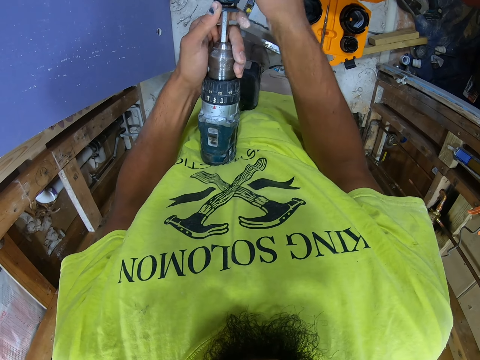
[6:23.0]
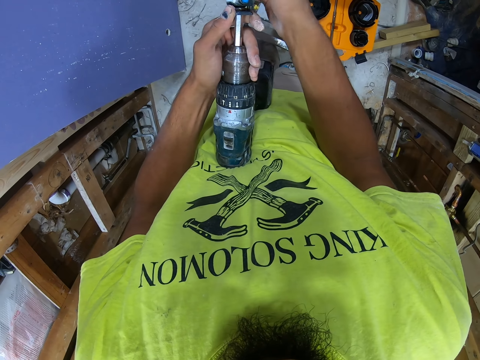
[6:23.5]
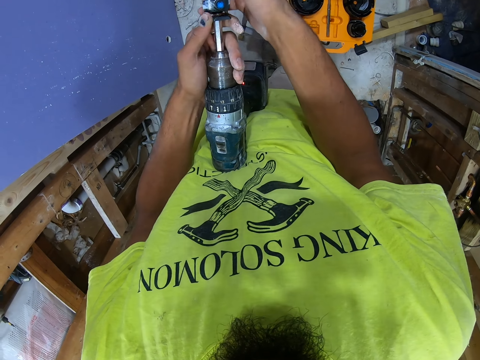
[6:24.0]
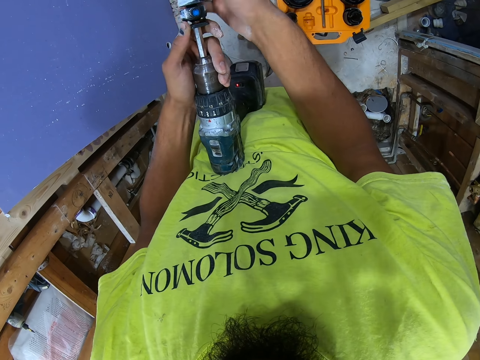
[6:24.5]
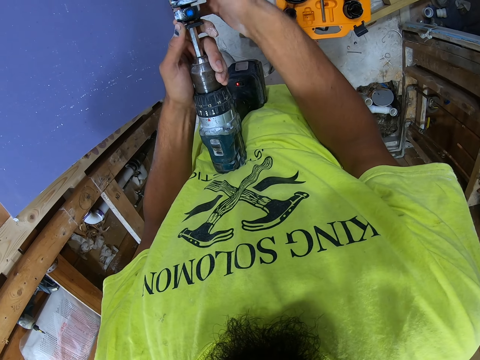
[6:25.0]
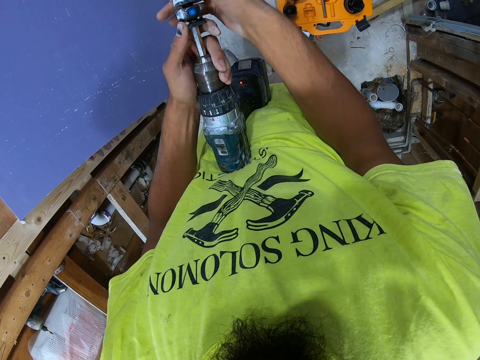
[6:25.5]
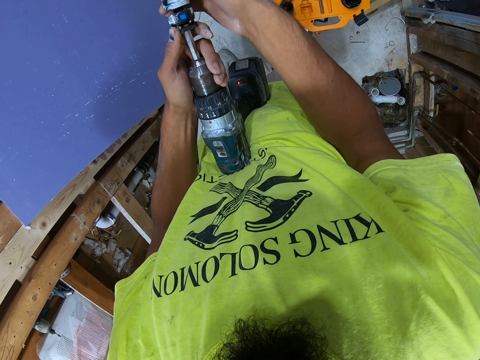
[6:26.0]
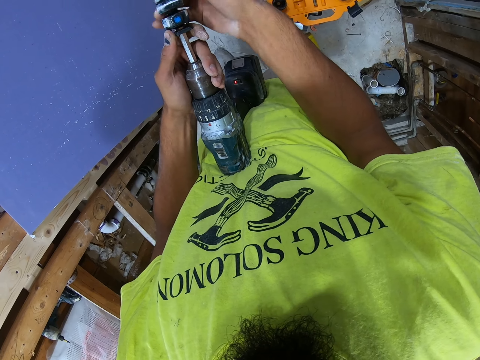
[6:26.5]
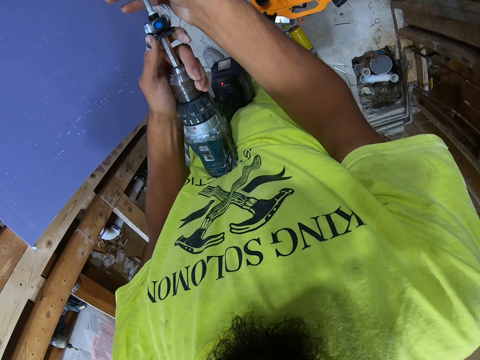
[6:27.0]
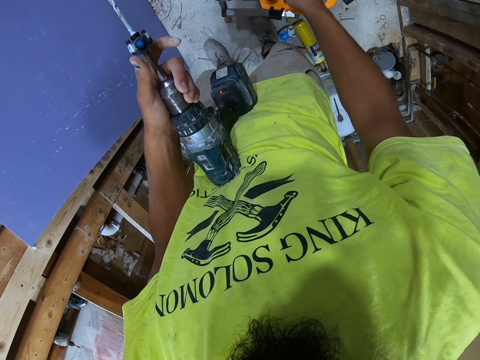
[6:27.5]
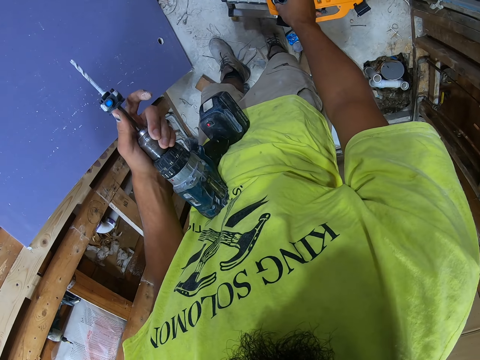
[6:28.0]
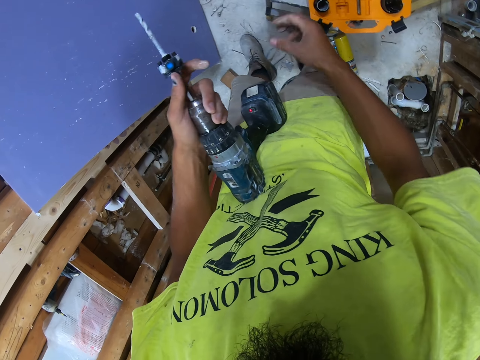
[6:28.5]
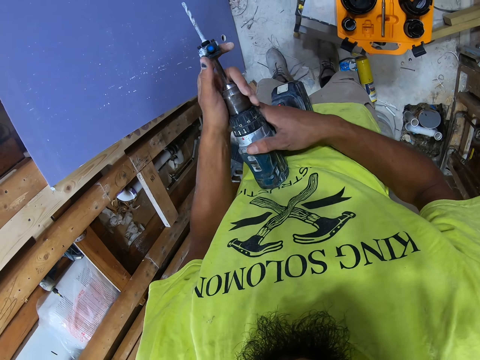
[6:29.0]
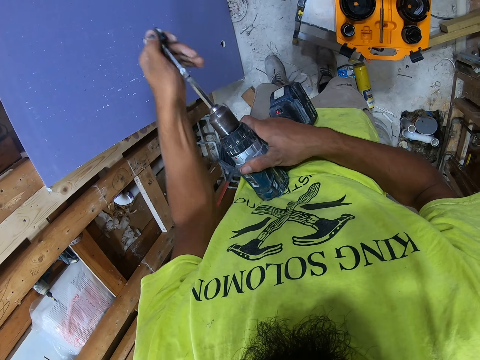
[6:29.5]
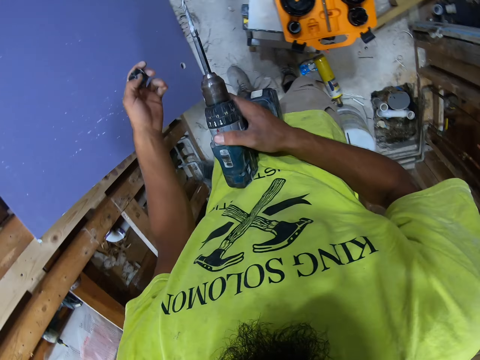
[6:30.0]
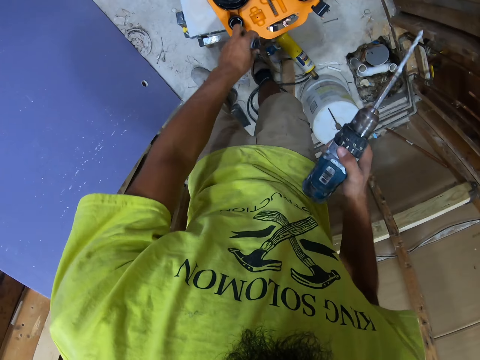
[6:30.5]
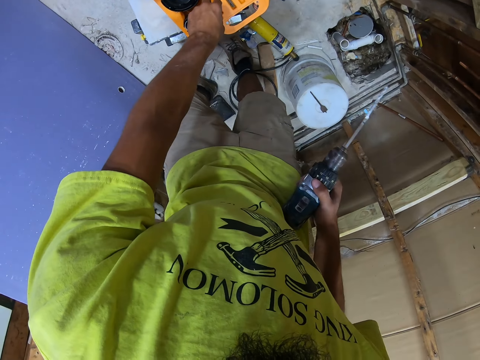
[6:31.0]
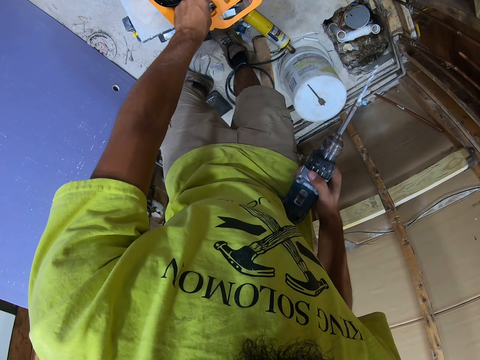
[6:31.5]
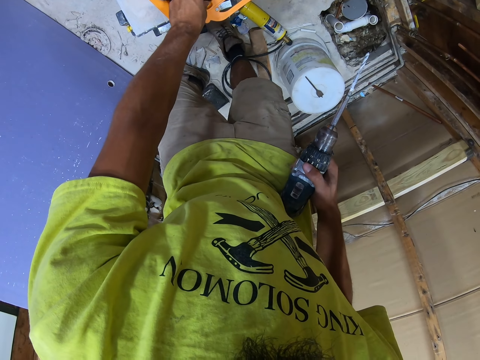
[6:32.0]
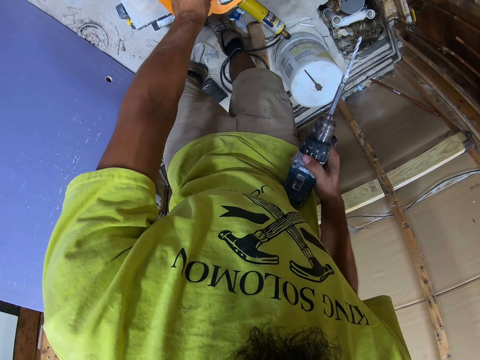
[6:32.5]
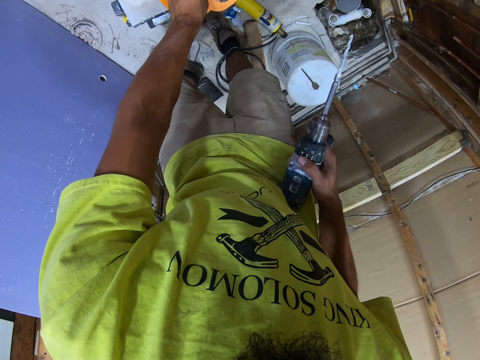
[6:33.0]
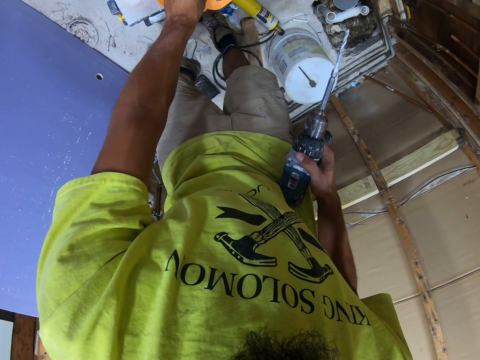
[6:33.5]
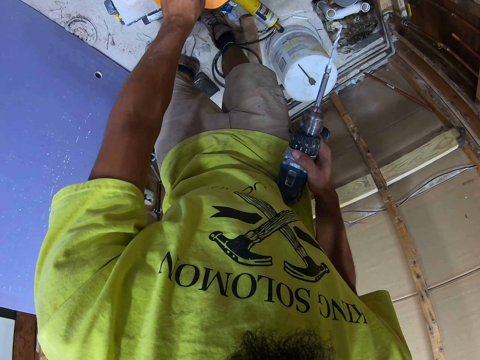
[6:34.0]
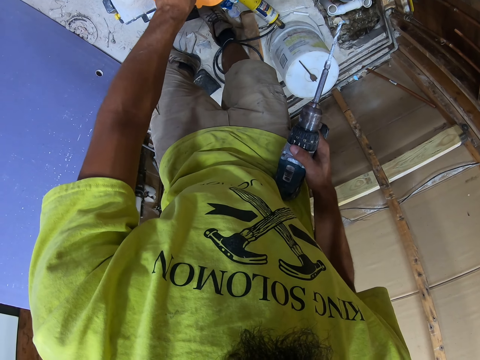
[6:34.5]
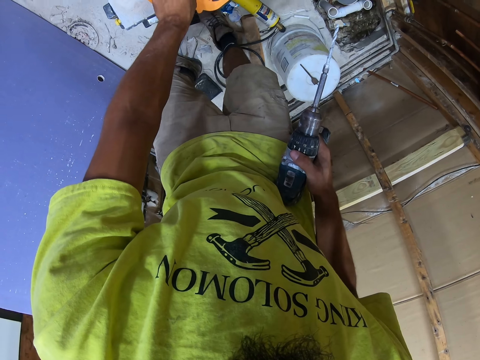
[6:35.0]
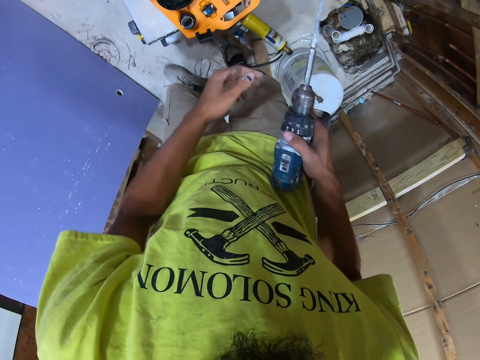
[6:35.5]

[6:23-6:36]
The camera wearer removes the plastic pipe tube. They put the plastic pipe tube in the toolbox. They remove another small tube pipe from the soldering gun. They put the small plastic tube pipe in the toolbox. They arrange the toolbox.

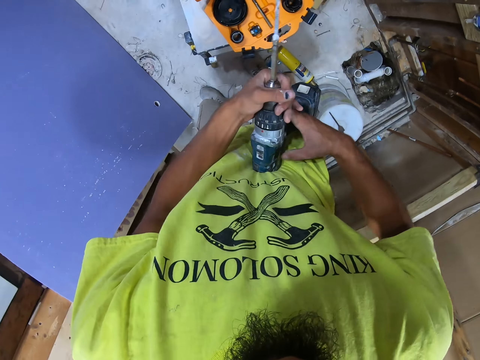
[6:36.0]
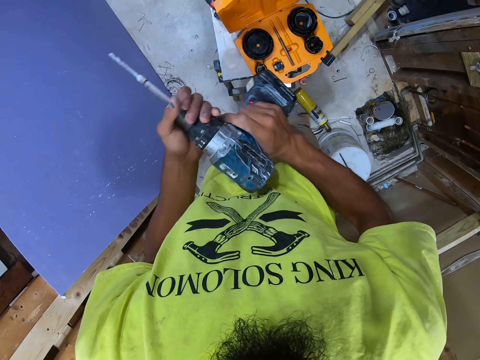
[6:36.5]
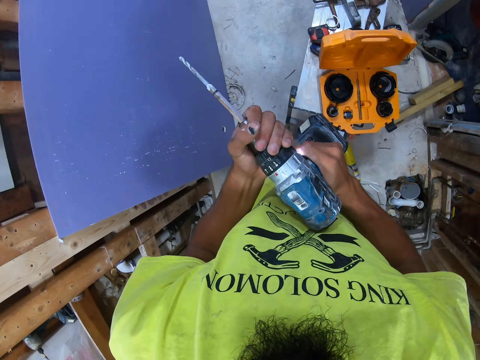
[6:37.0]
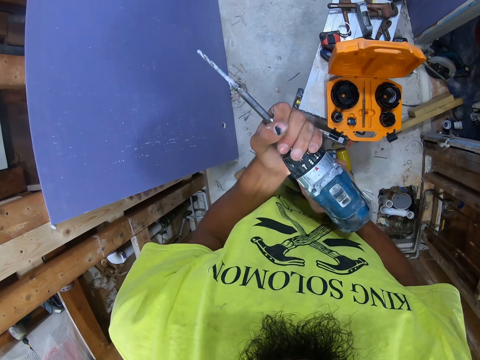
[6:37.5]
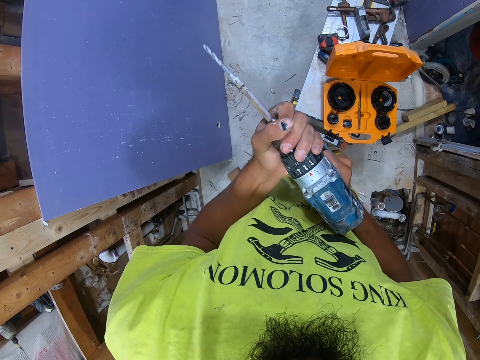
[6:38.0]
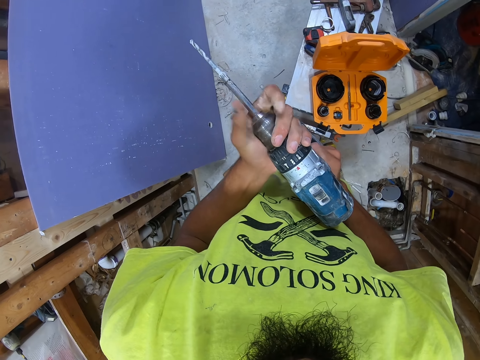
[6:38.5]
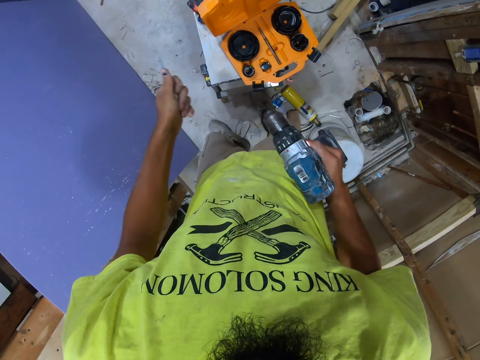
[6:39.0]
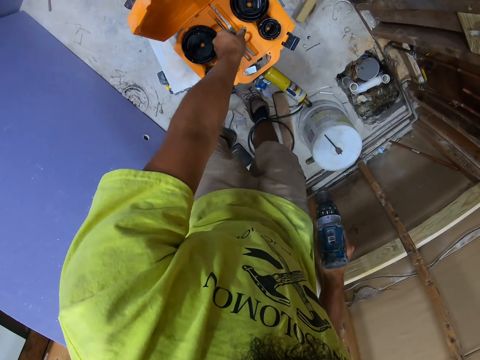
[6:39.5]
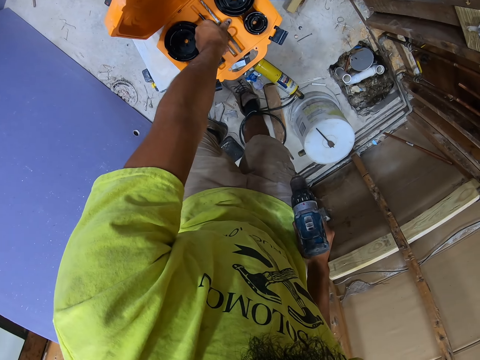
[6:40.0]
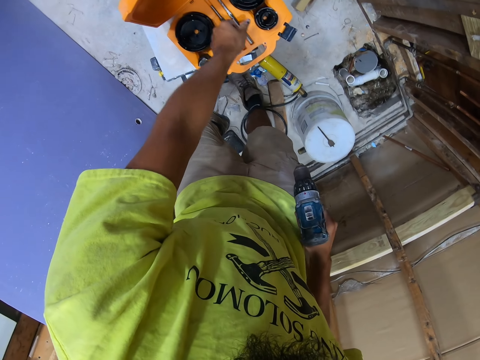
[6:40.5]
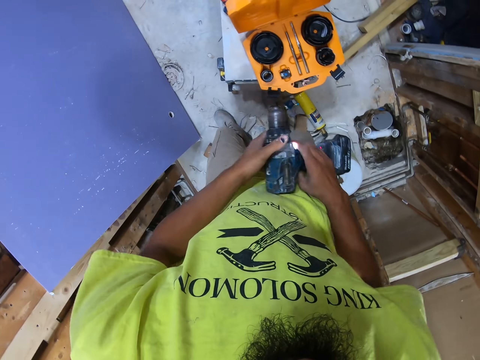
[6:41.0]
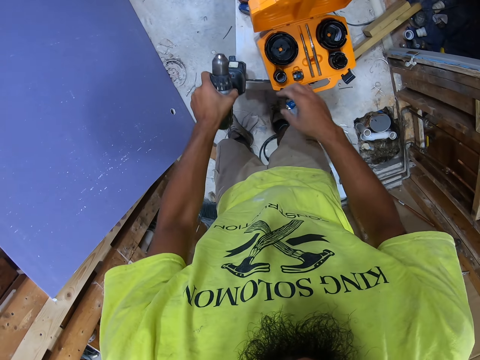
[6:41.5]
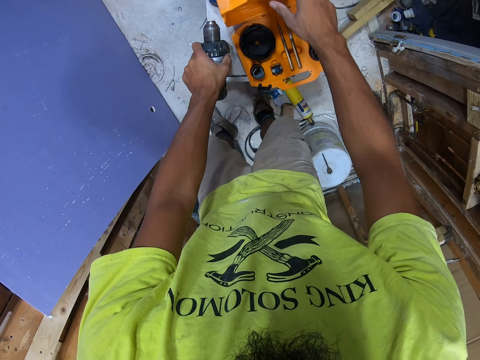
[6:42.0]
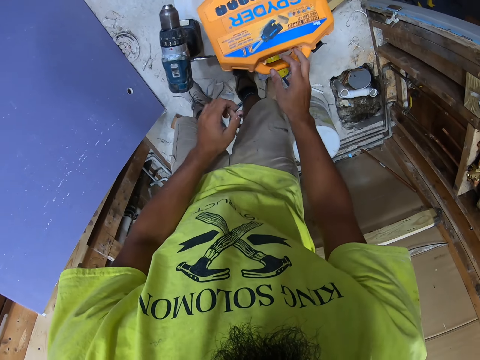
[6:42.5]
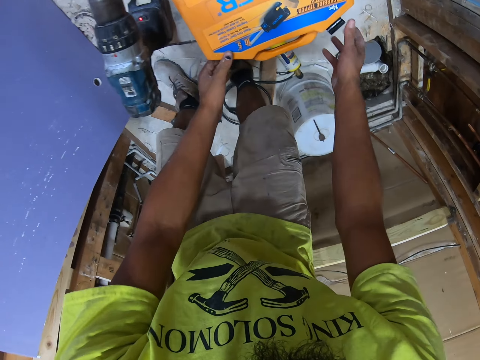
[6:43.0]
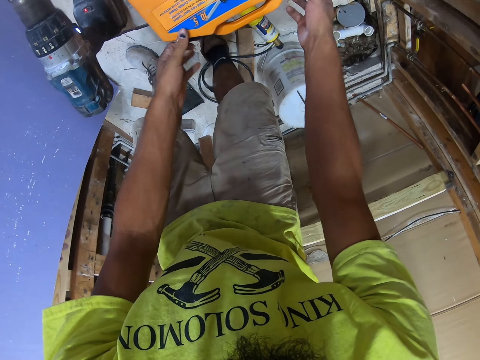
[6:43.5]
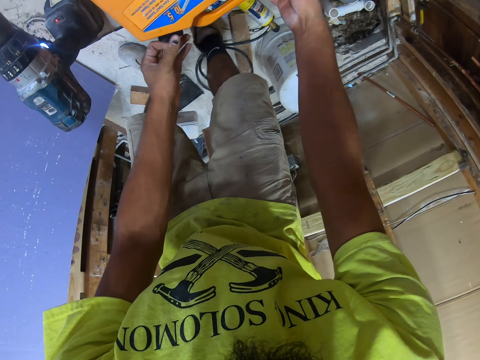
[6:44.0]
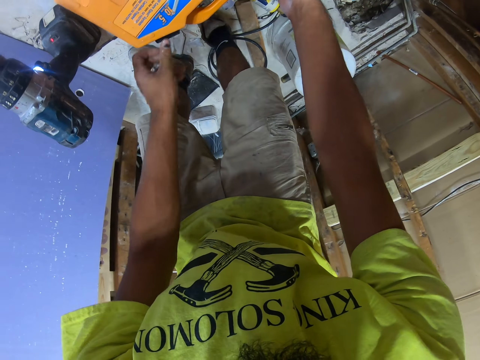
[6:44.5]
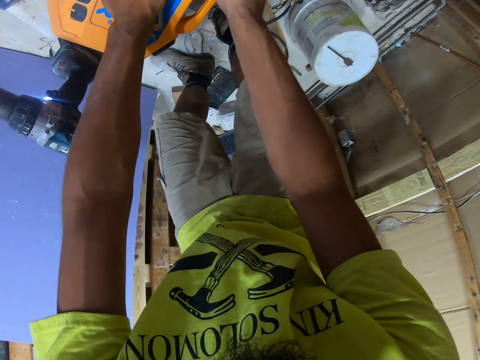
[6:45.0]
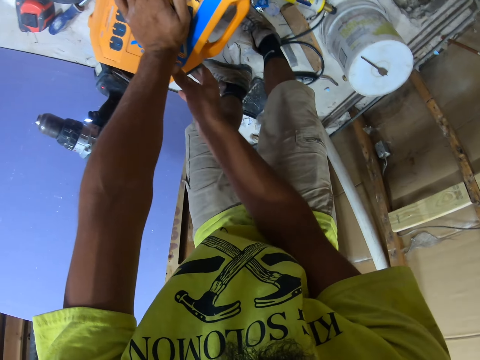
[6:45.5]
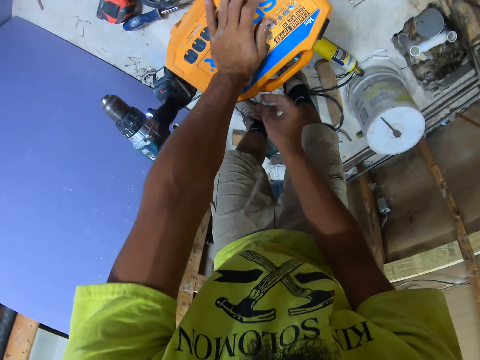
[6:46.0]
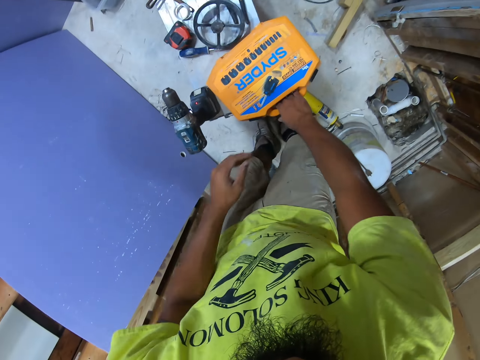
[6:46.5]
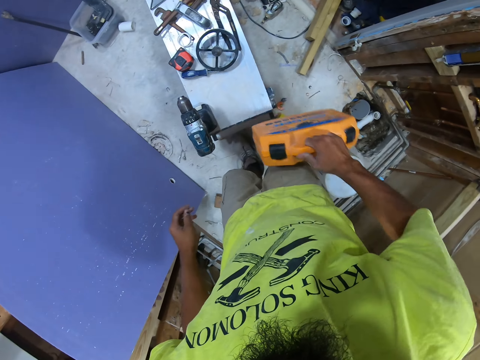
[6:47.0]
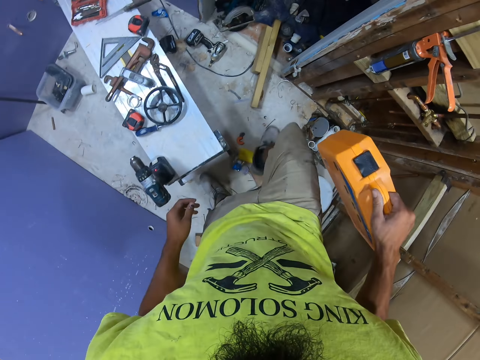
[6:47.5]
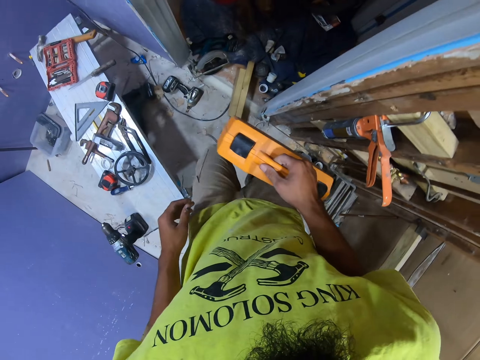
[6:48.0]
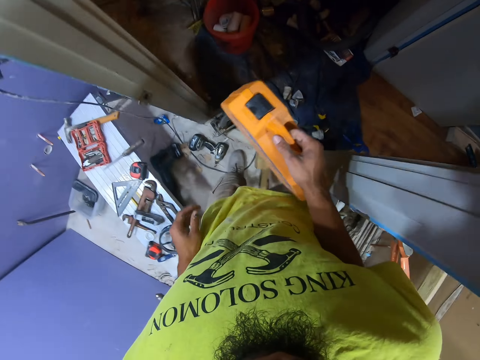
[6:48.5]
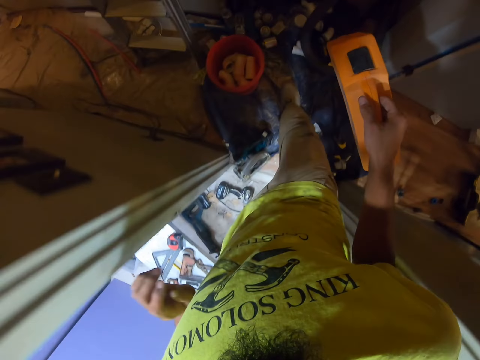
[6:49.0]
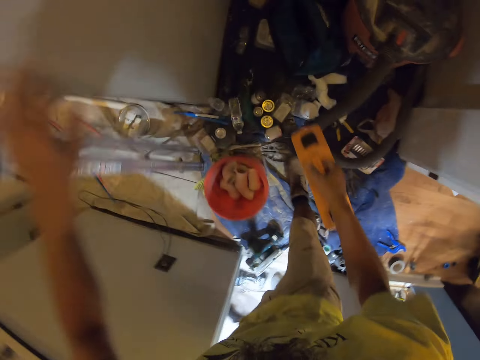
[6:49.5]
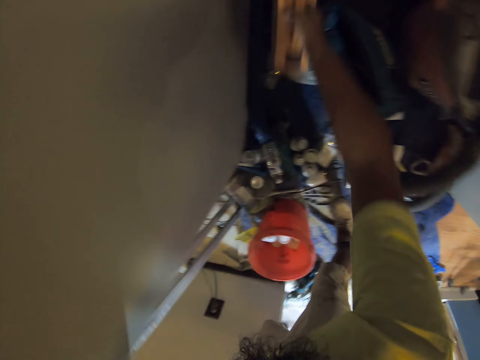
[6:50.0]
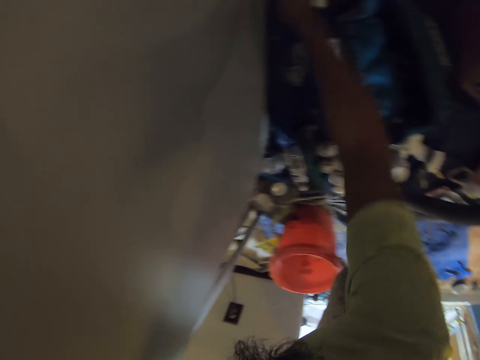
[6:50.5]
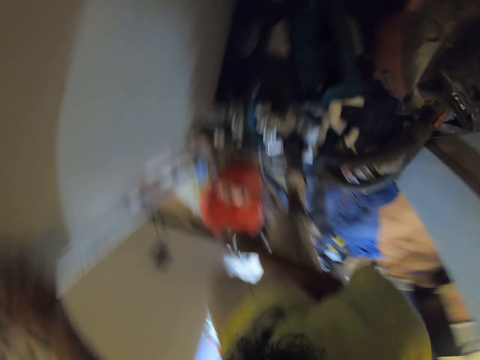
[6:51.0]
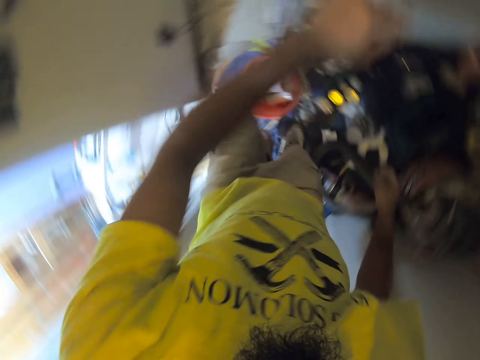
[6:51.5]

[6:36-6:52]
The camera wearer loosens the drill bit on the drill. They remove the drill bit from the drill. They place the drill bit in the drill case. They place the drill on the table. They close the drill case. They pick up the drill case from the table. They carry the toolbox. They walk in the room. They place the drill case in the store.
